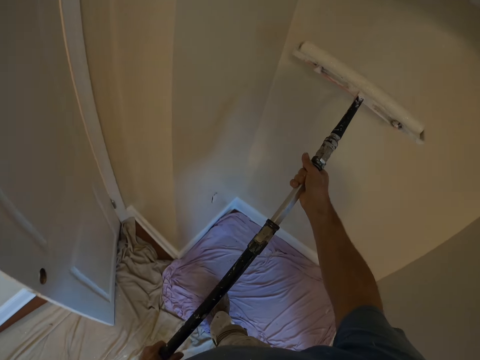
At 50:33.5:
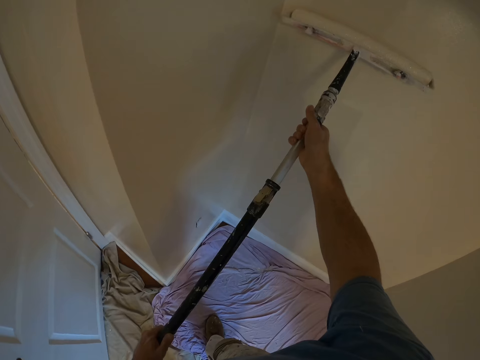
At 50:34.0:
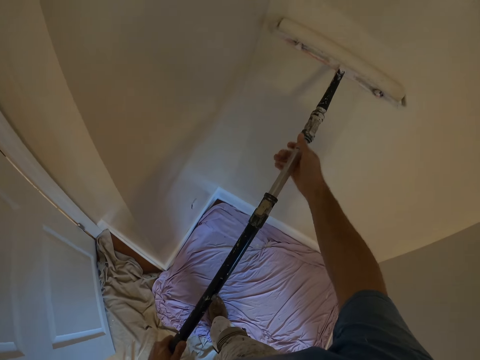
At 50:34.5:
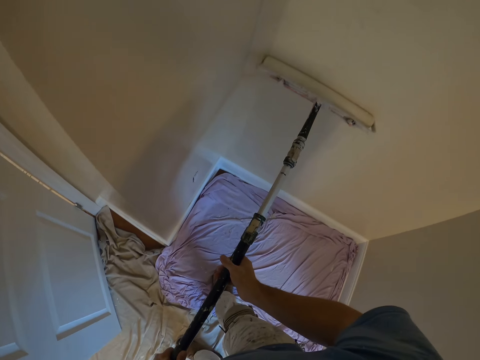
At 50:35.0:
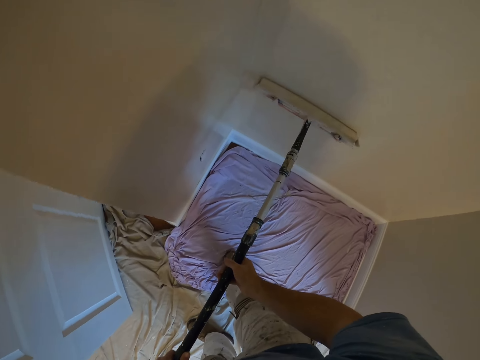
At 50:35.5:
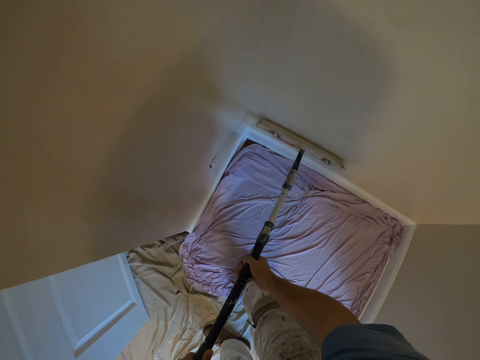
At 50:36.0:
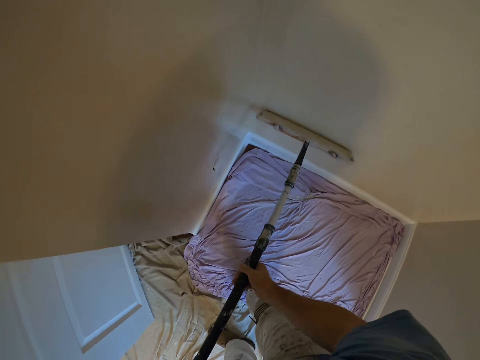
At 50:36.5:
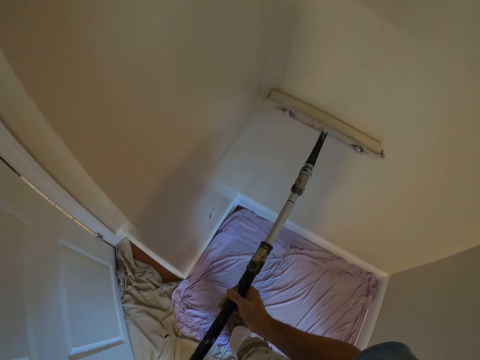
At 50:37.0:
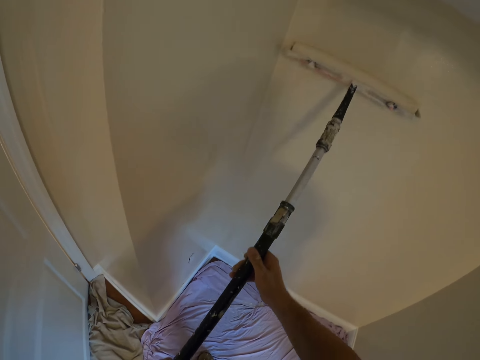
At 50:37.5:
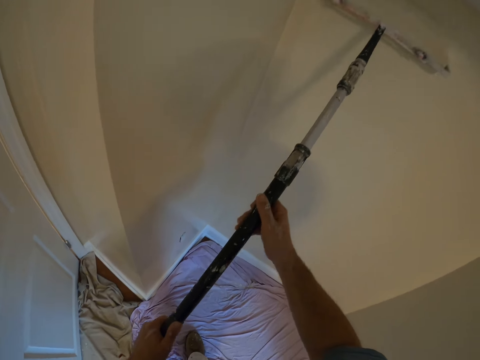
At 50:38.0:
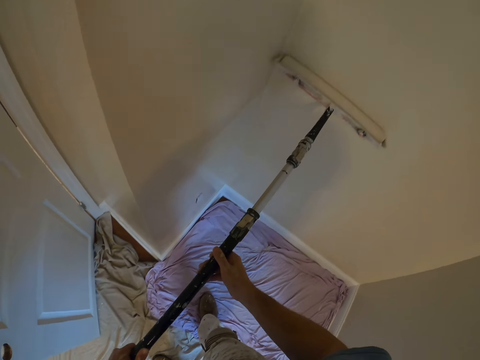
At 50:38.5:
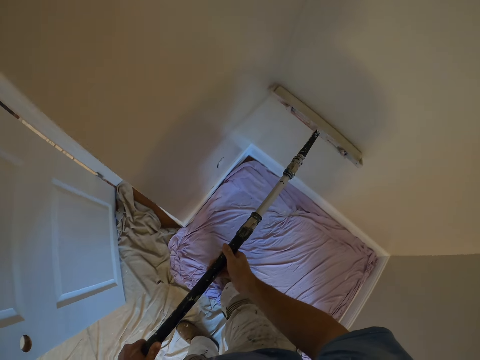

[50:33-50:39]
The camera wearer paints the wall.

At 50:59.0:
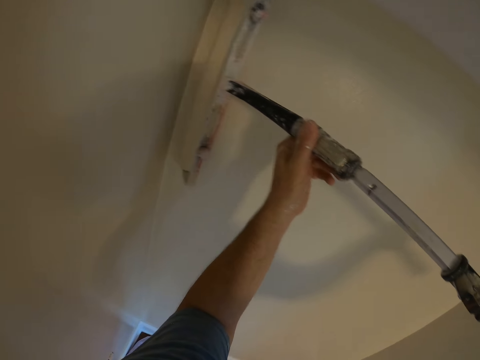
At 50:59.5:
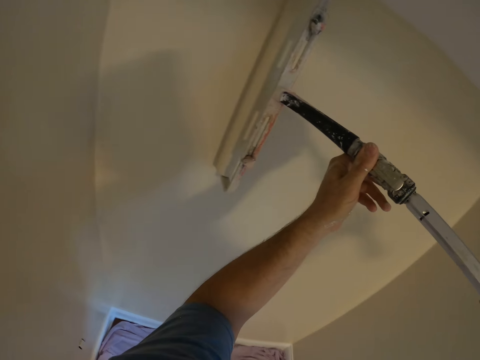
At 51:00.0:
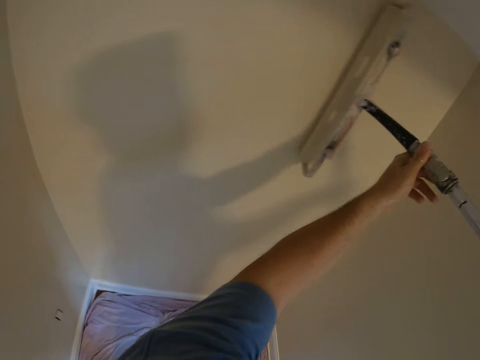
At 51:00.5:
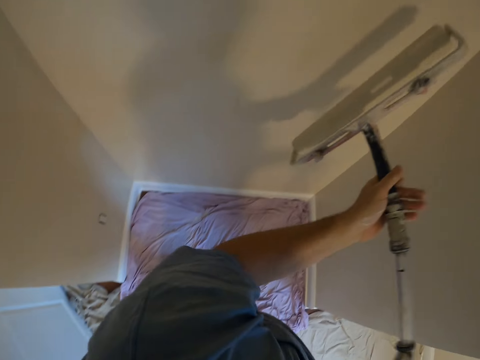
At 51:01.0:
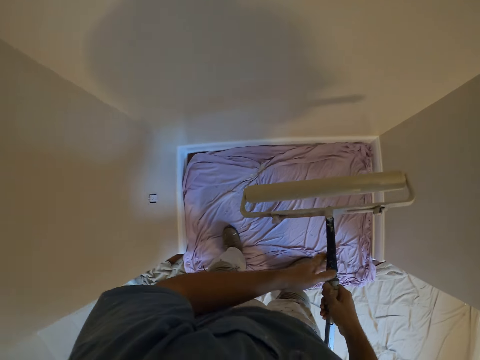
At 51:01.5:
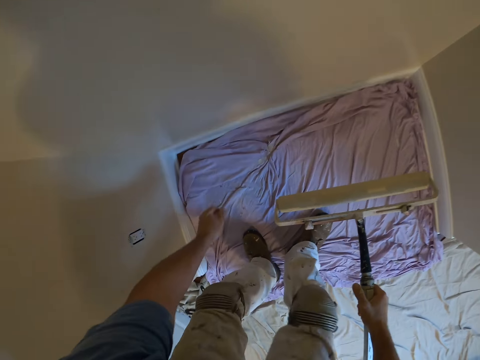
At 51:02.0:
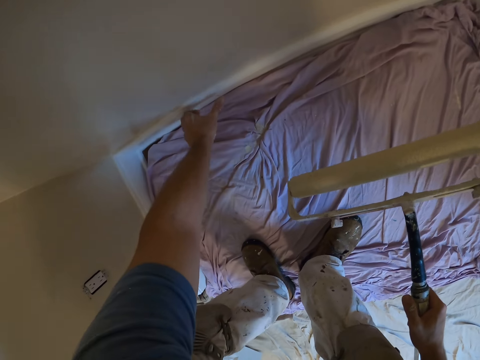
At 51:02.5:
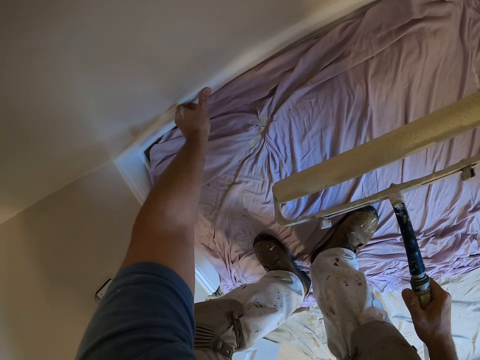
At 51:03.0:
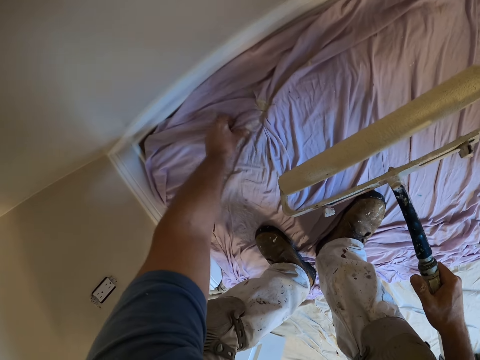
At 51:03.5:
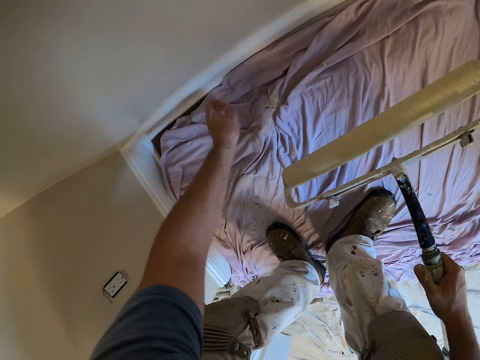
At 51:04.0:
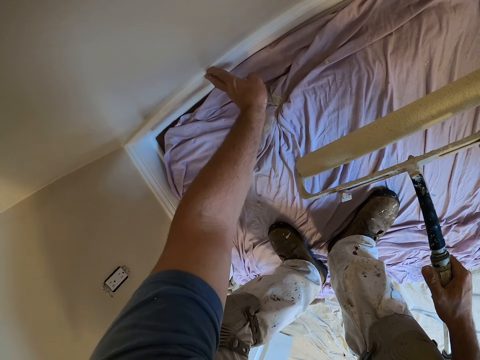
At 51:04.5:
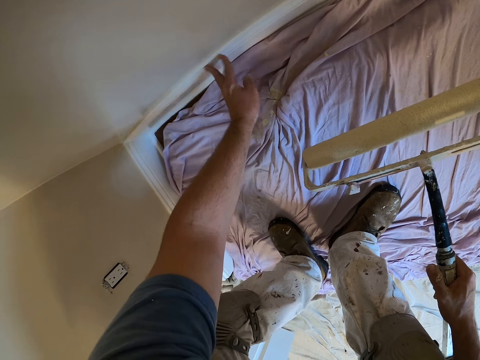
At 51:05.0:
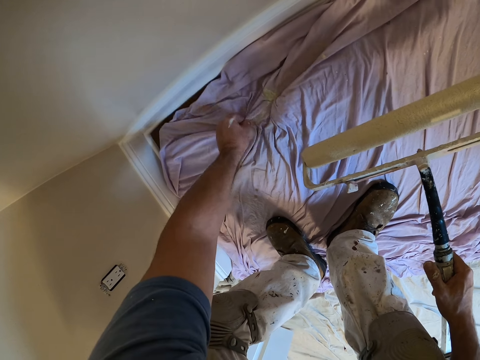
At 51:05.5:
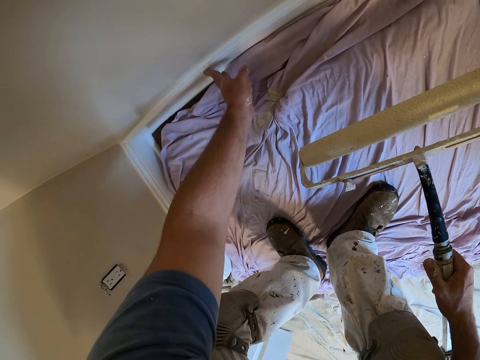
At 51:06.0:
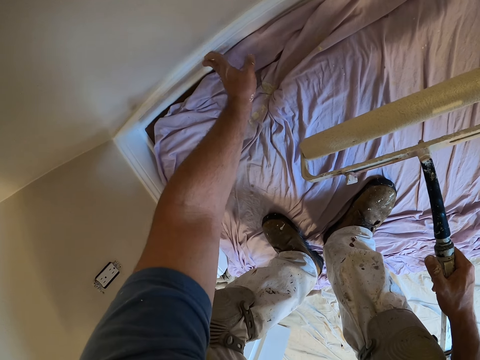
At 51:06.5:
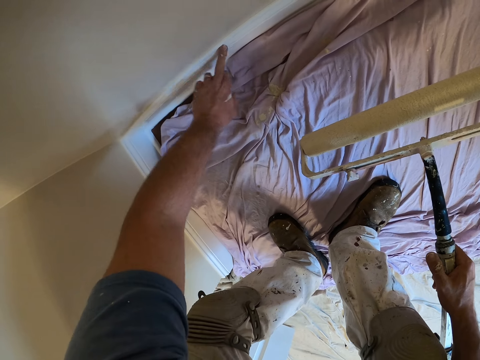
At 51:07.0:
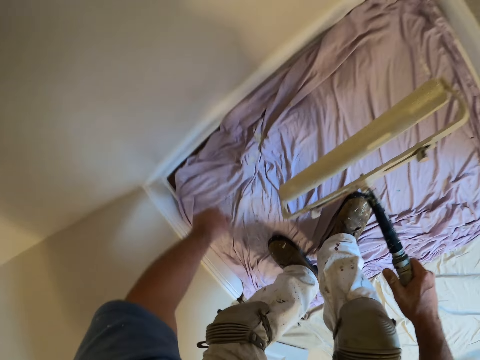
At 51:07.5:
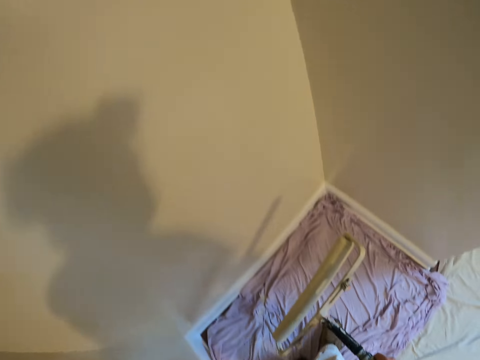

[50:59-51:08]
The camera wearer stops painting. They lean forward. They touch the lower part of the wall and the cloth on the floor multiple times. They wipe the hands.

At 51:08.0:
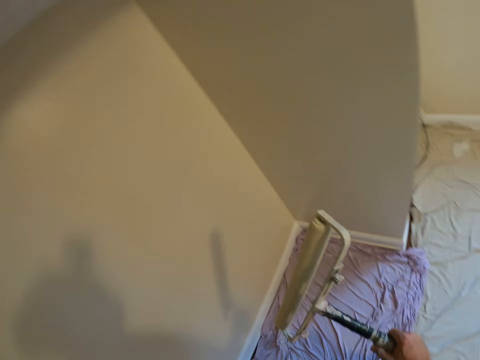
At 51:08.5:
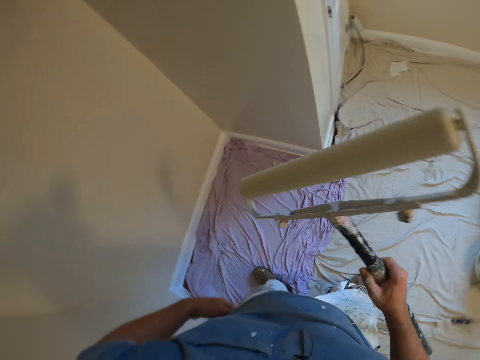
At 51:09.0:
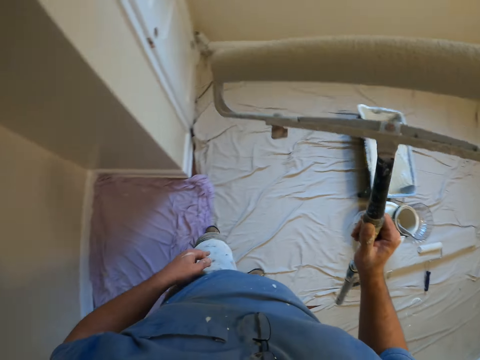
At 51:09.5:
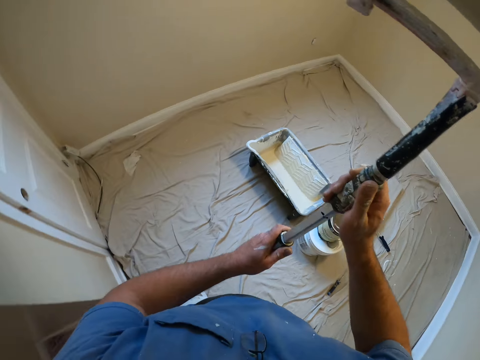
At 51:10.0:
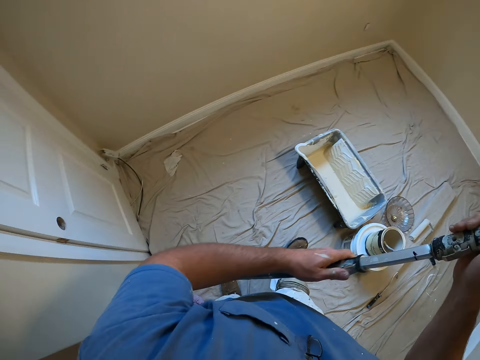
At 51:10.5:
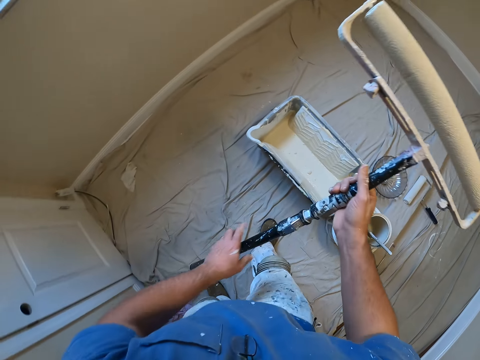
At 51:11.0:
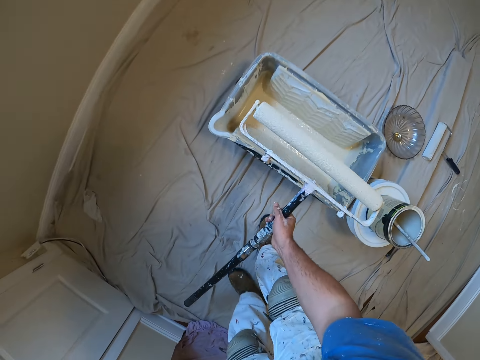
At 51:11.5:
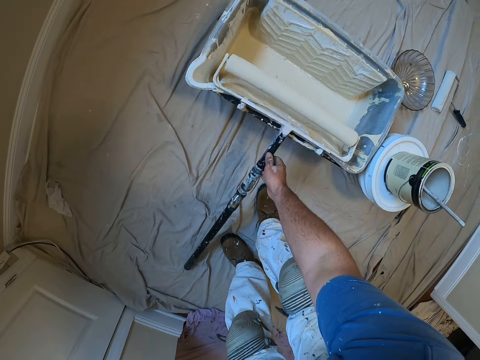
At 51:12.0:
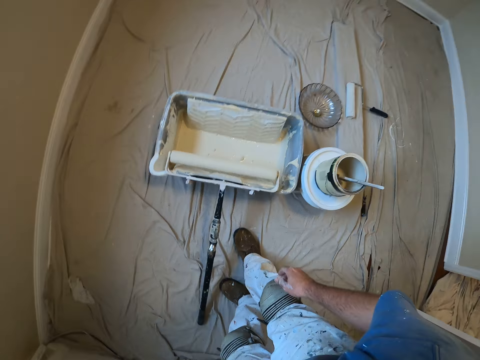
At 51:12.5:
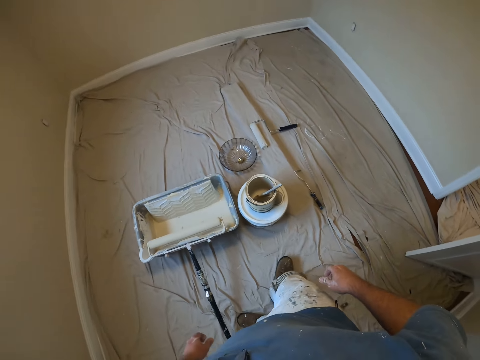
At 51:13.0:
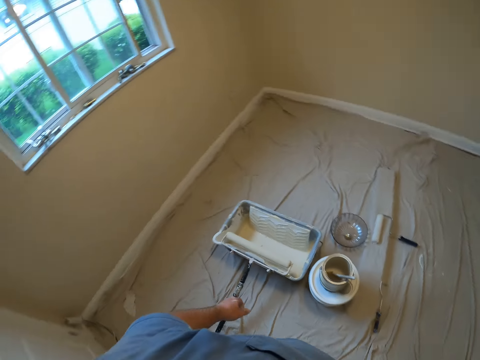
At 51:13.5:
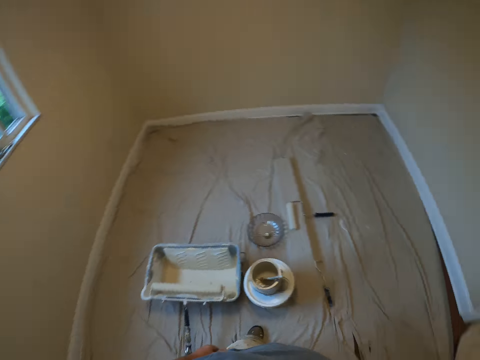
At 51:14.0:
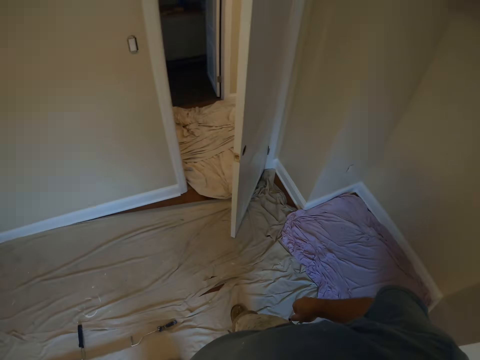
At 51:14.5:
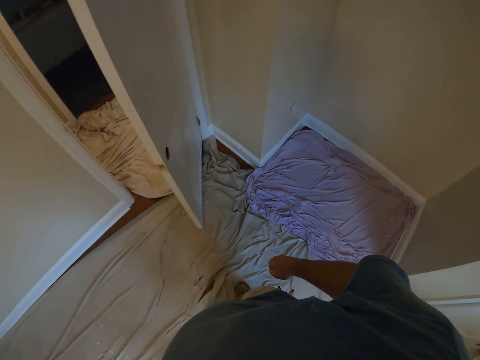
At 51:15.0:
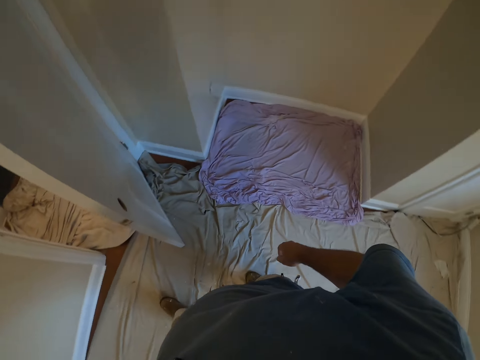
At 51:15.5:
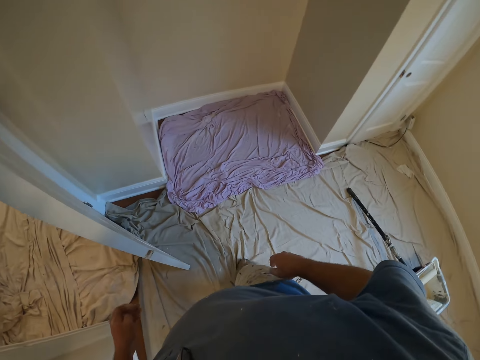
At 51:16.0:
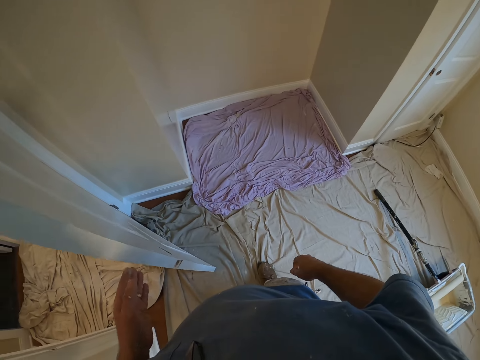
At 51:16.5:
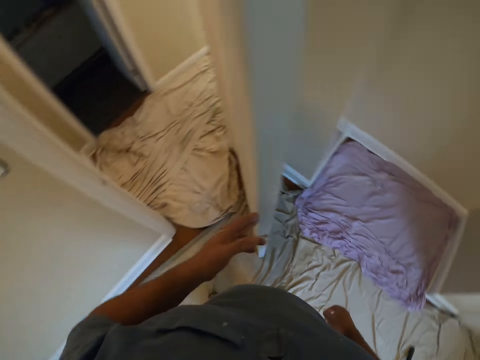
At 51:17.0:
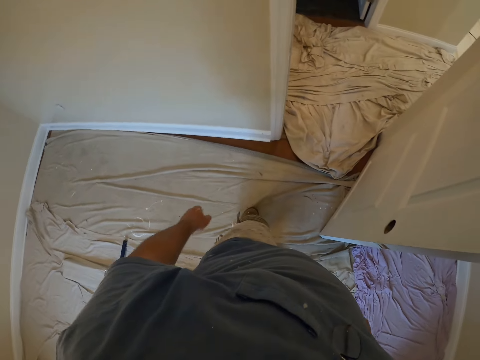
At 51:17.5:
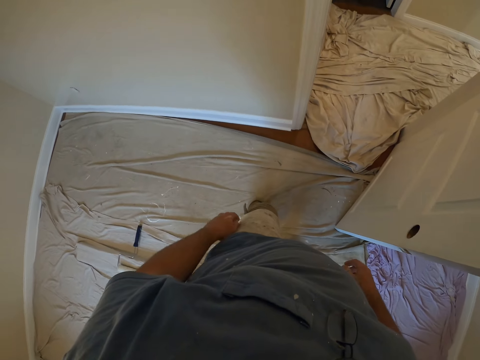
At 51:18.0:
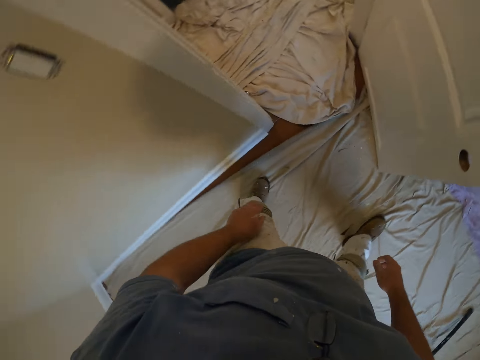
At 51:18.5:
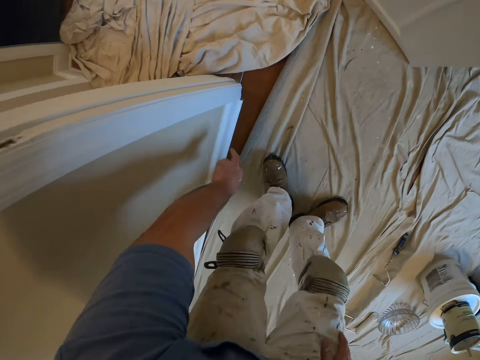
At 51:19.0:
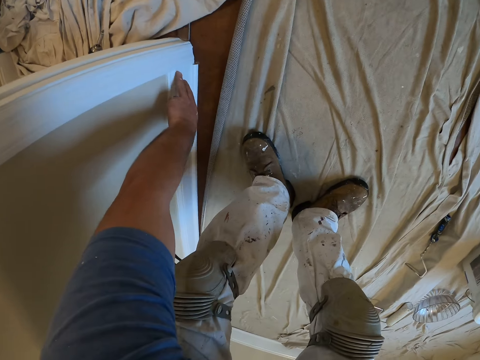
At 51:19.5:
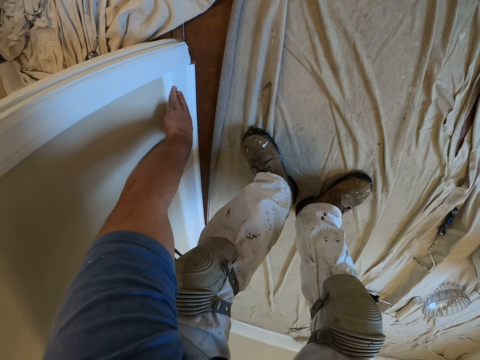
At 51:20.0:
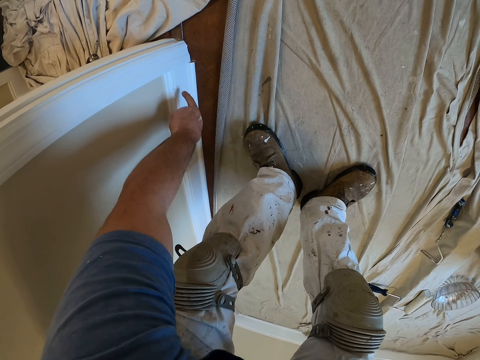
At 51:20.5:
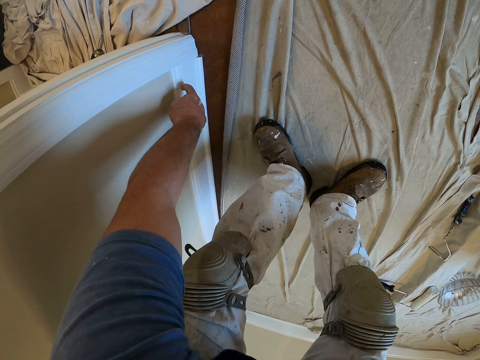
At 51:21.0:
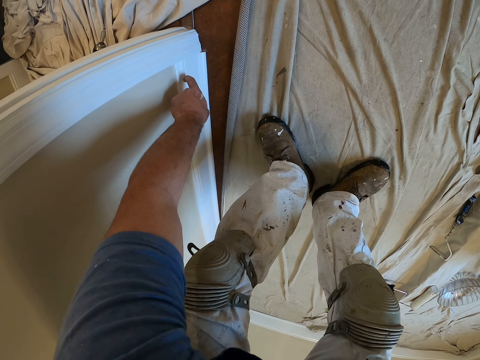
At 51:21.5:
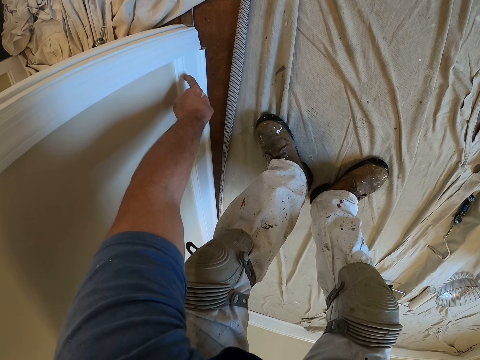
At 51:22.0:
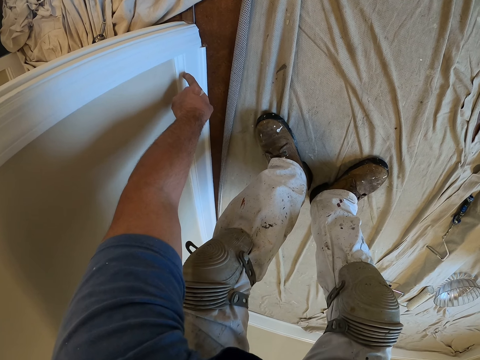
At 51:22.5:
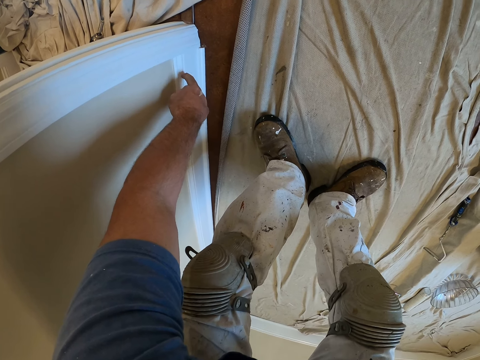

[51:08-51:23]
The camera wearer turns around. He walks back to the paint container. He adjusts the brush with both hands. He drops the roller brush partly on the floor and on the paint container with his right hand. He walks towards the door and looks around. He touches the door. He opens the door with his left hand. He steps forward. He works on the lower part of the wall with his left hand. He leans down and inspects the wall.
